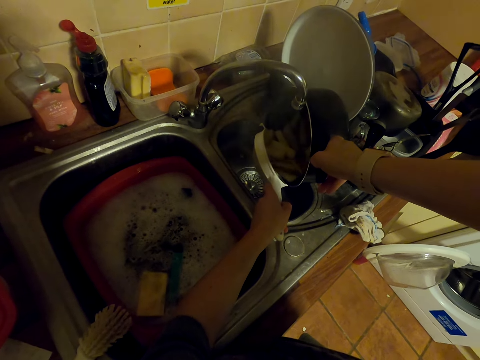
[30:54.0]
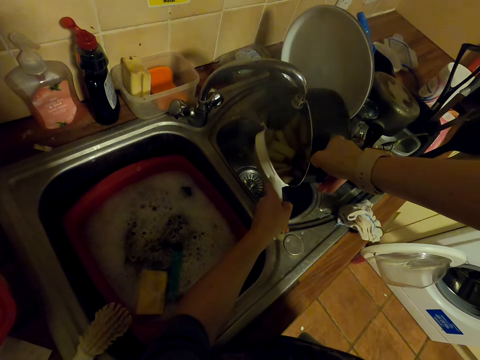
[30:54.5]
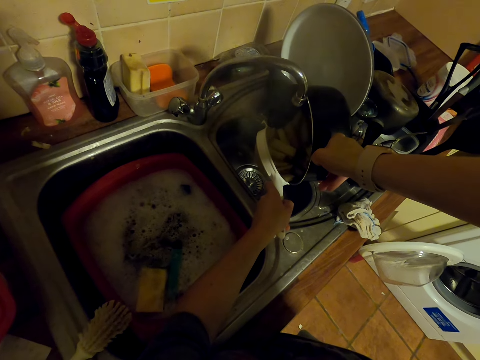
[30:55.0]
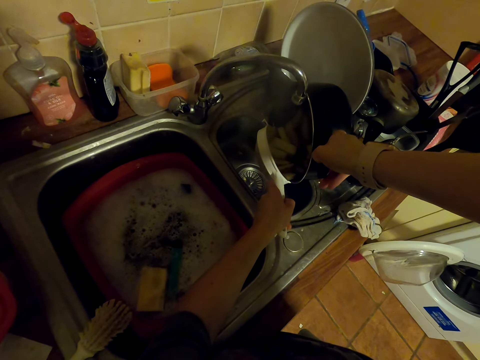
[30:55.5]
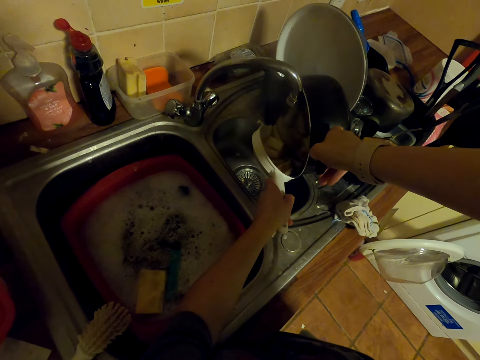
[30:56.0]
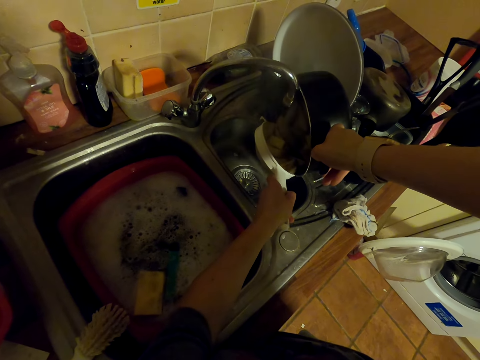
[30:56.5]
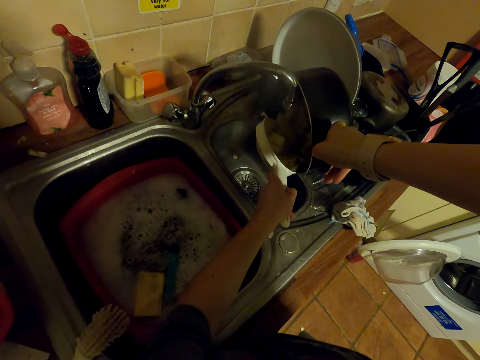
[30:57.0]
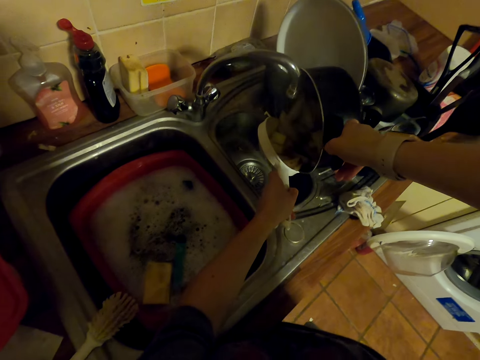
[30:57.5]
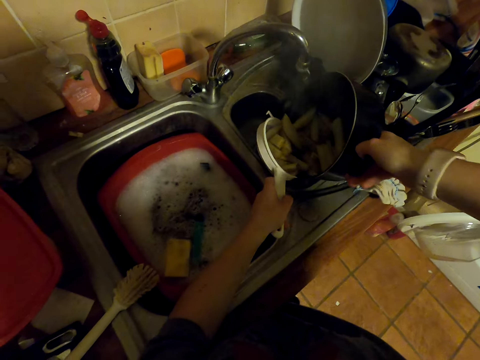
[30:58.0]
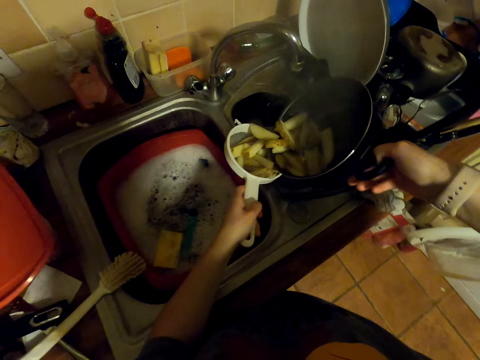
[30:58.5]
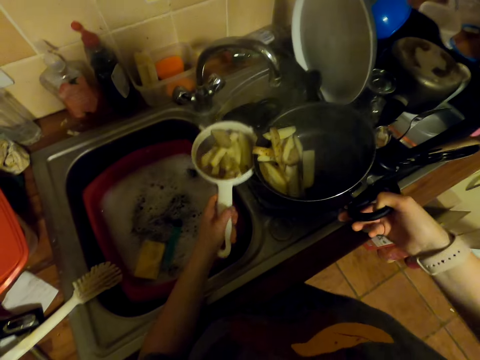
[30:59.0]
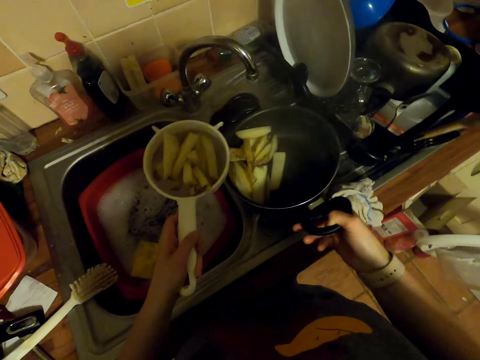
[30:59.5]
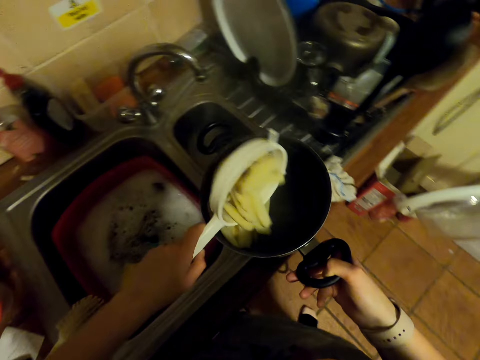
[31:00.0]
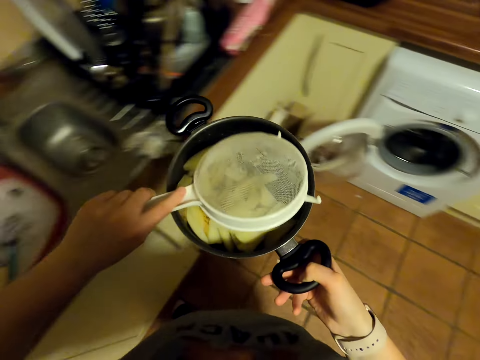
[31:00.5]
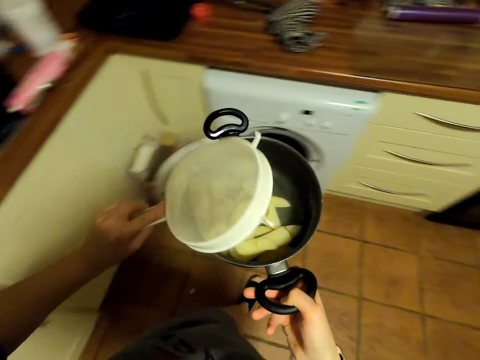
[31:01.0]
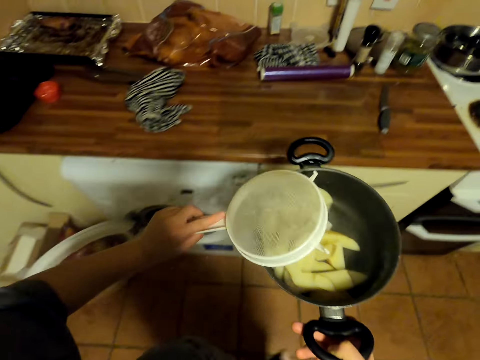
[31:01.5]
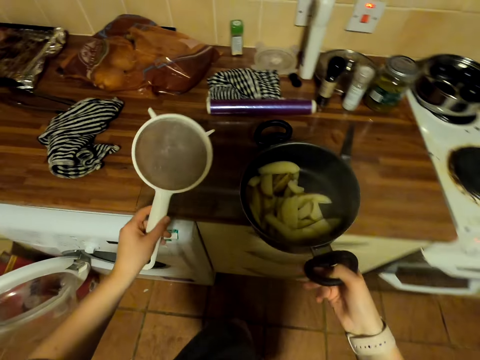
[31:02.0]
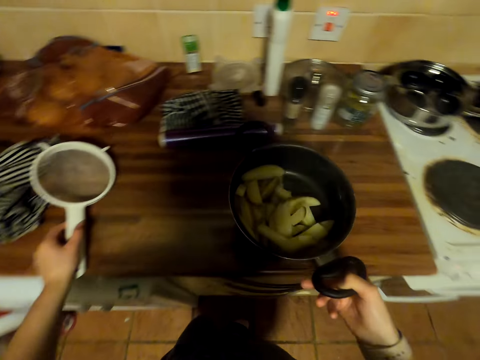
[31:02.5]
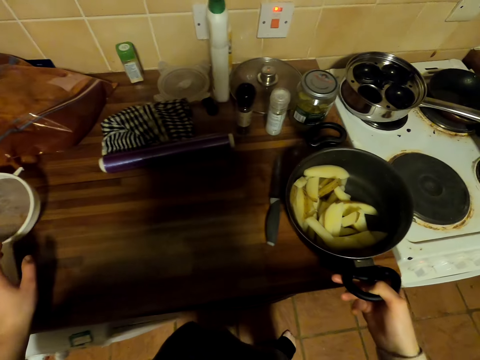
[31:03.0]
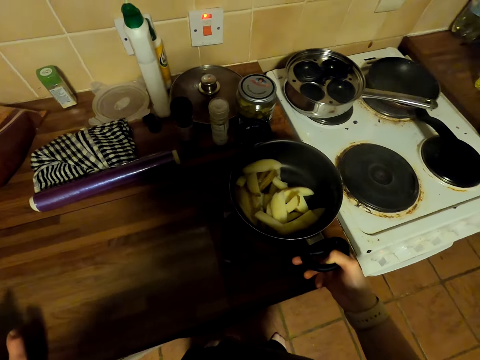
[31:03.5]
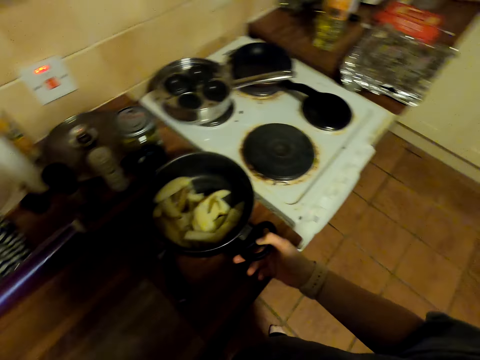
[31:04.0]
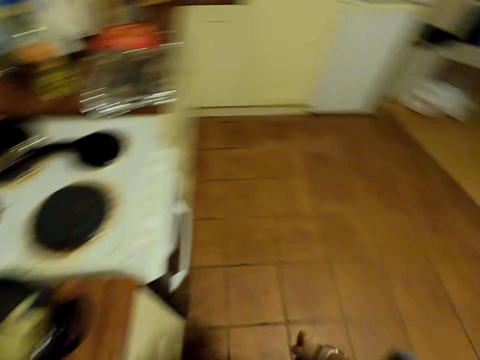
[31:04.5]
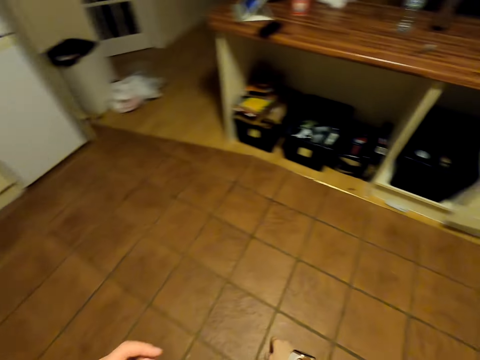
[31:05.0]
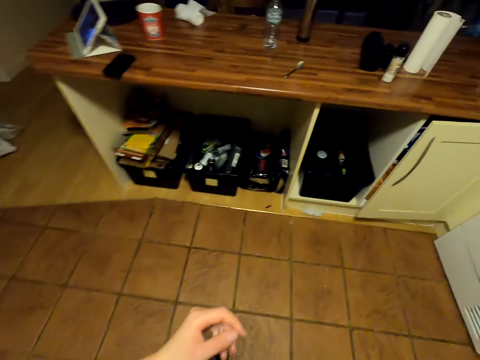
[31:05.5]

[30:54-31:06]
The camera wearer puts the potatoes in the pot. They walk around. They hit the sieve on the pot. They put the sieve on the countertop. They put the pot on the countertop. They walk in the kitchen.

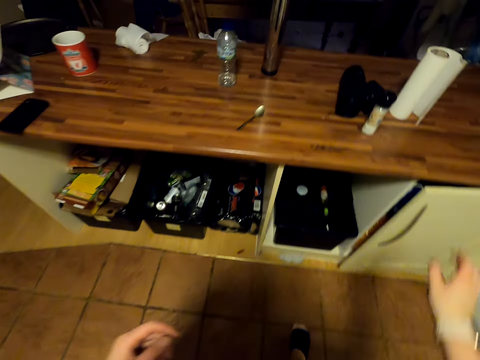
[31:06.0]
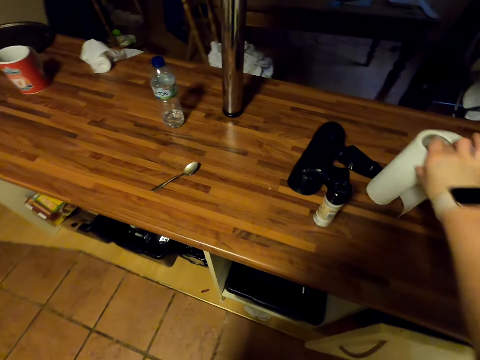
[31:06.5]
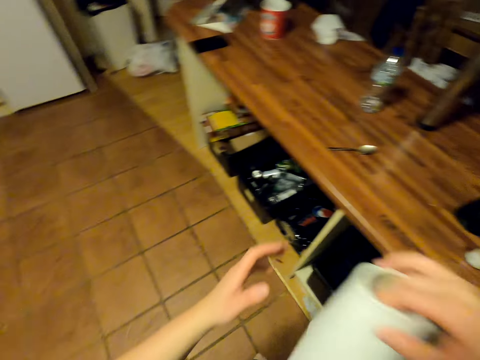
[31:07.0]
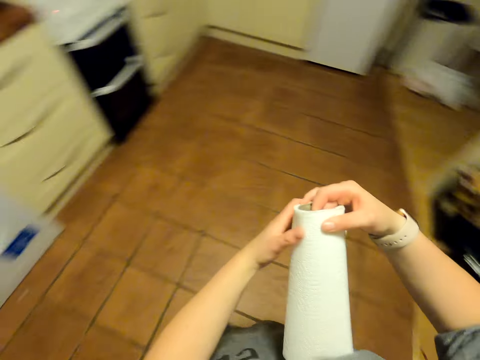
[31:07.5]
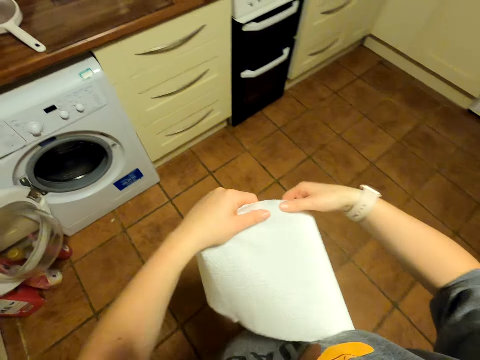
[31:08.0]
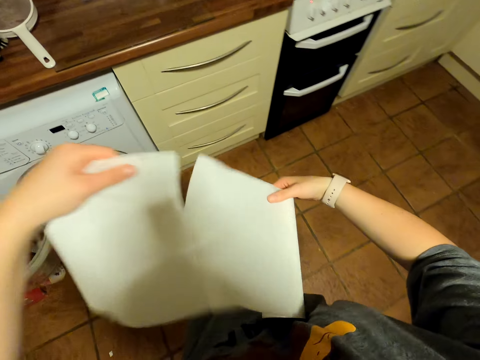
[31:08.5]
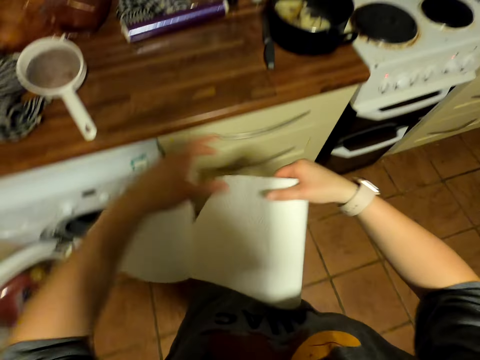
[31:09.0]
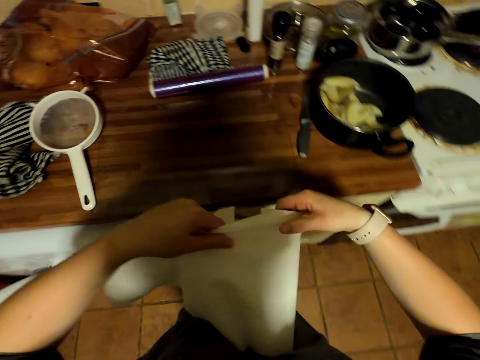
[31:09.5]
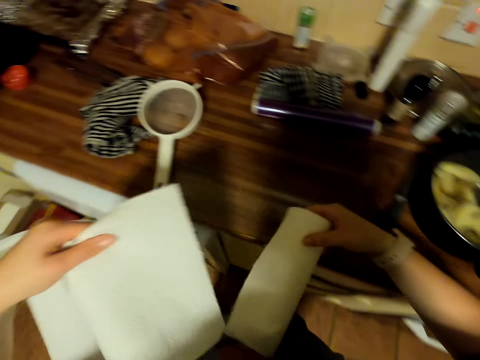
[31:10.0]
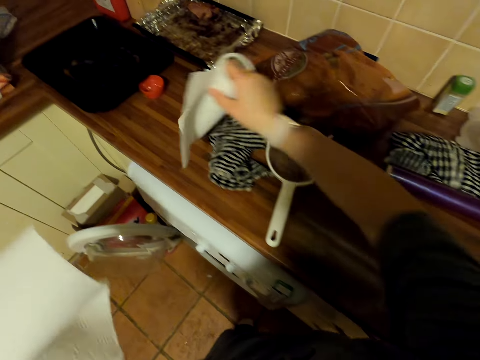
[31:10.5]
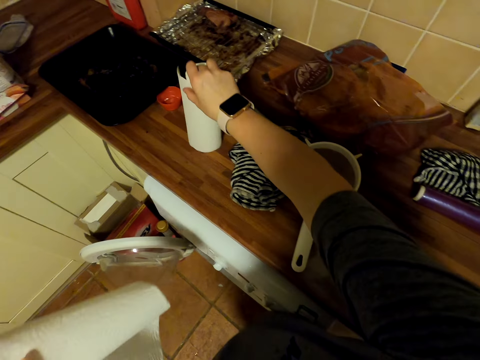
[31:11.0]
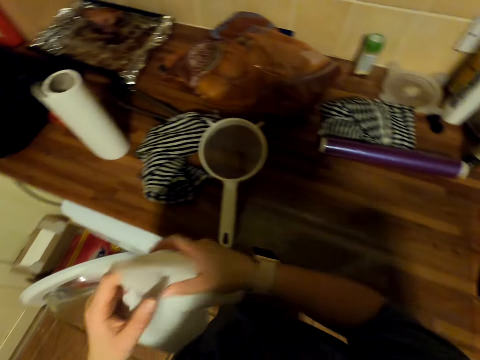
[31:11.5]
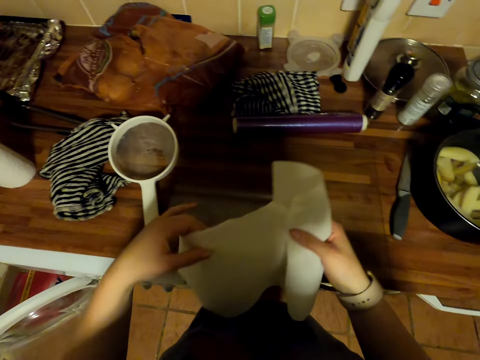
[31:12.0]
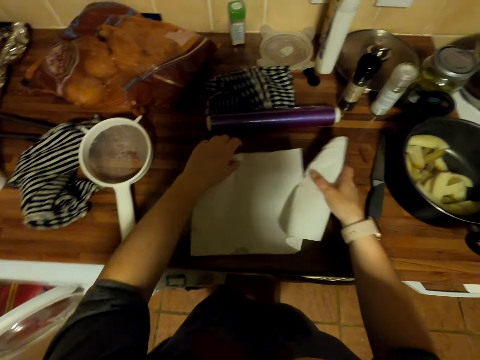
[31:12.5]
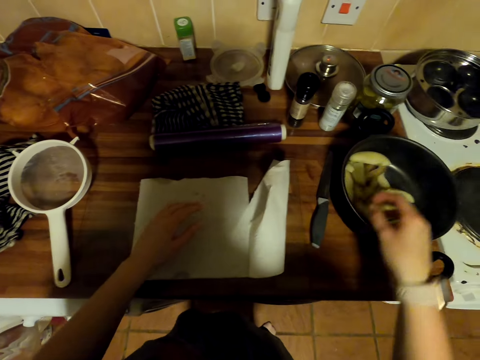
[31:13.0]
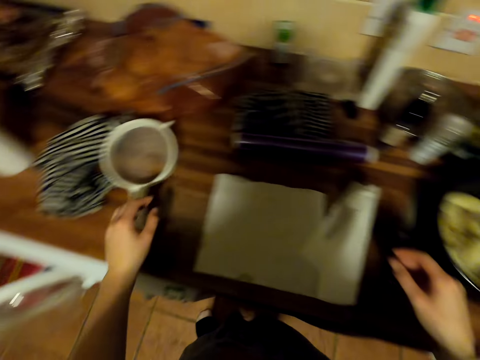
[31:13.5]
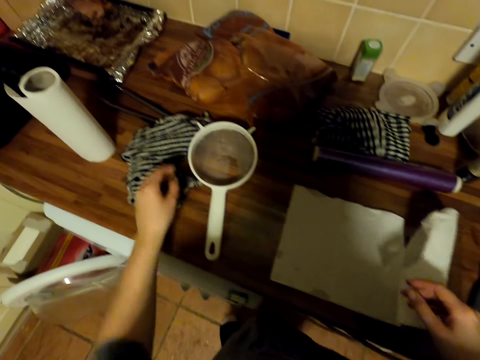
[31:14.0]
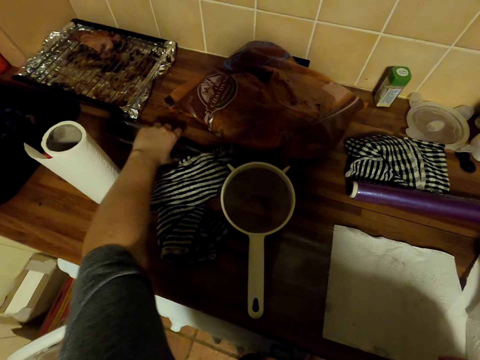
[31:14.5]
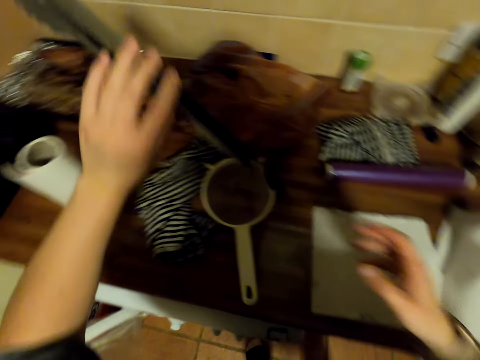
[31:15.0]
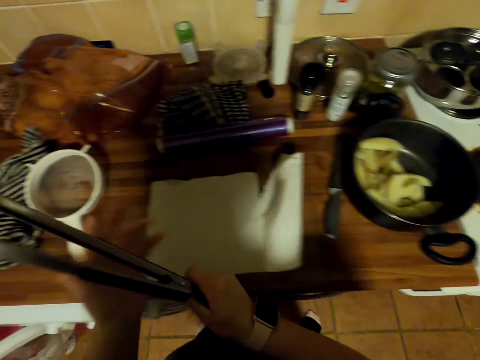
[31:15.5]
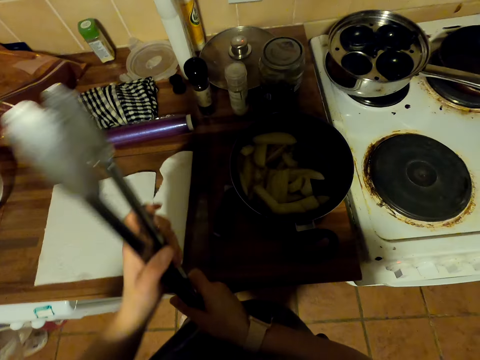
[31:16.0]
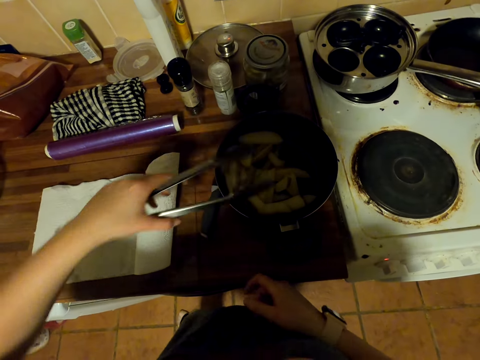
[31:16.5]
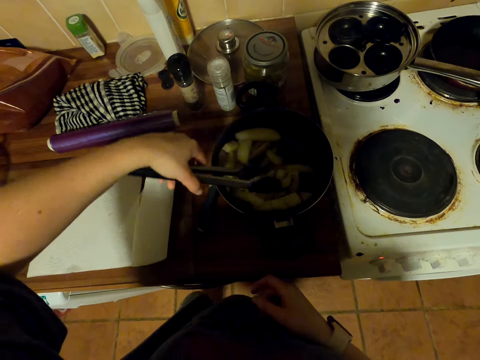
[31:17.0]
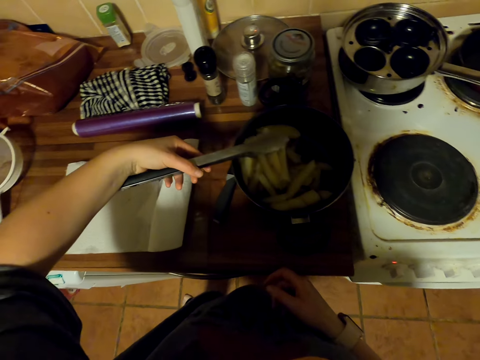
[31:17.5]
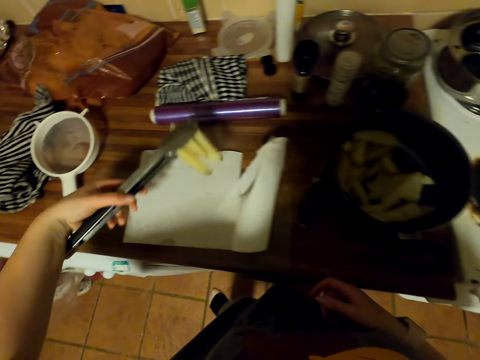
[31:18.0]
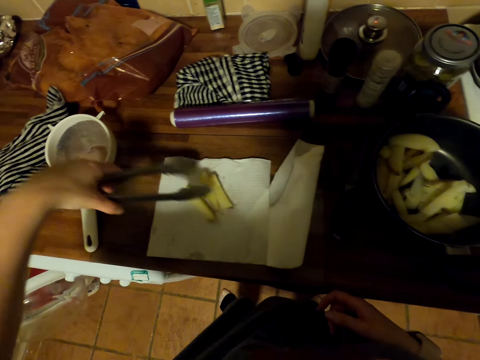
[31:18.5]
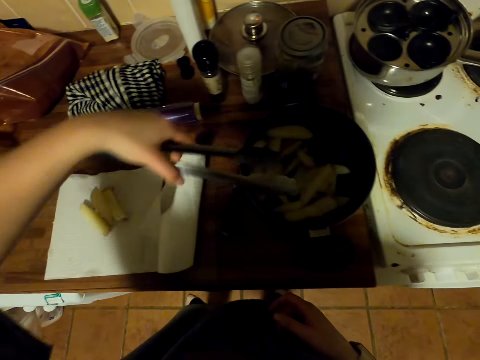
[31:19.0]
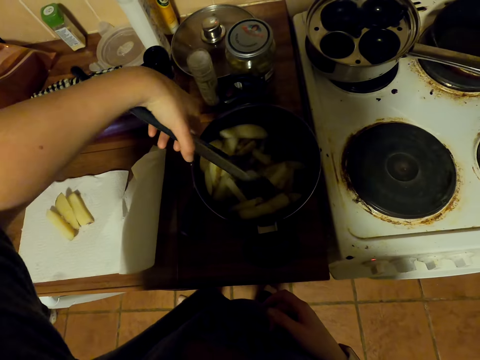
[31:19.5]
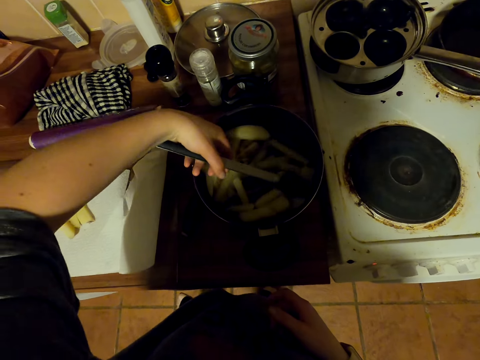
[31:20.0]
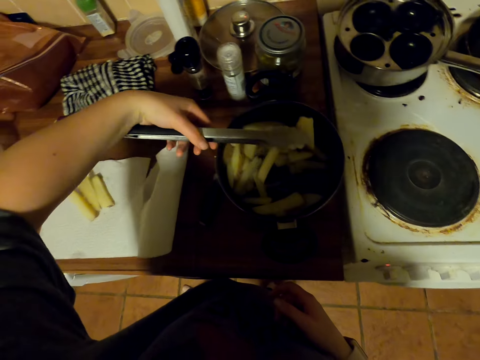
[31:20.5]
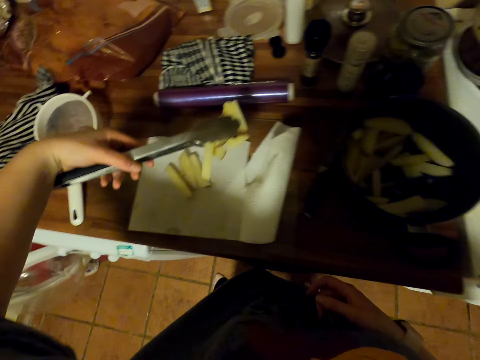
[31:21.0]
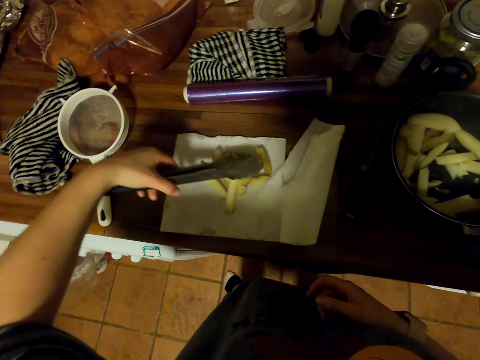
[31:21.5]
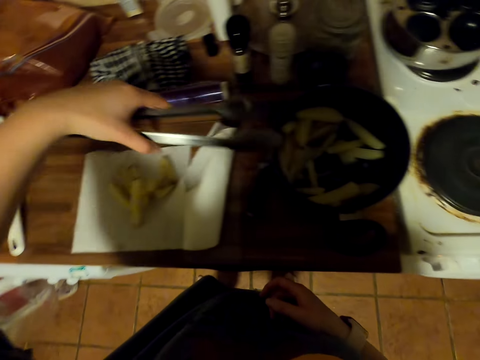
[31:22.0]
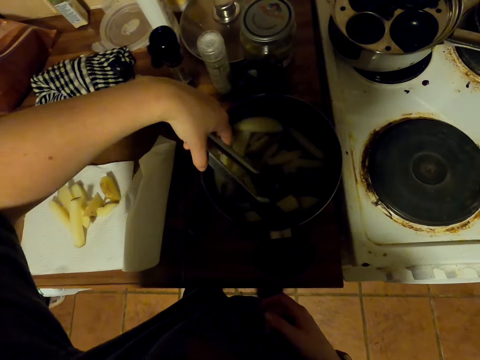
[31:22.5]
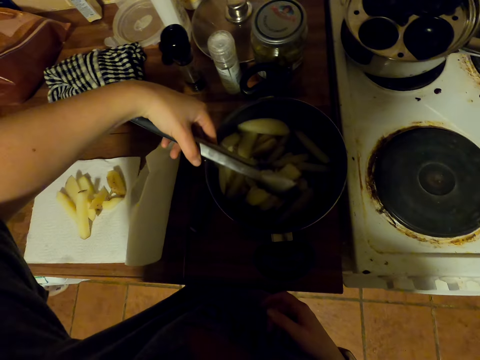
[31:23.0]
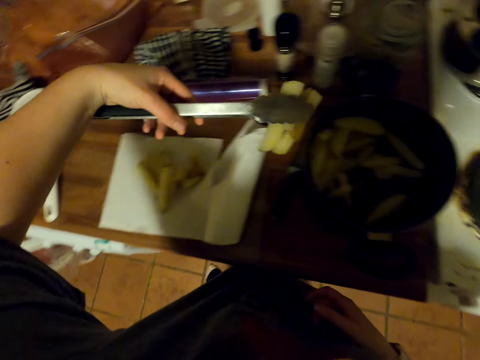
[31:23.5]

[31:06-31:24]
The camera wearer picks up a kitchen tissue roll or kitchen towel on the countertop. They walk around. They roll the kitchen towel. They pull the kitchen tissue. They cut the kitchen tissue. They put the kitchen tissue roll on the countertop. They pick up a kitchen tissue with the other hand. They put the kitchen tissue on a glass. They move around. They pick up tongs on the countertop. They pick up the tongs with the other hand. They pick potatoes in a pot with the tongs. They put potatoes in the kitchen tissue. They pick potatoes in the pot with the tongs. They put potatoes in the kitchen tissue. They pick potatoes in the pot with the tongs.
